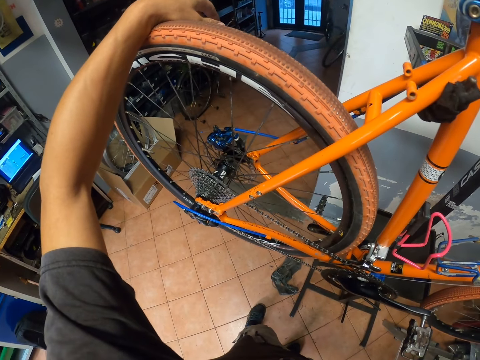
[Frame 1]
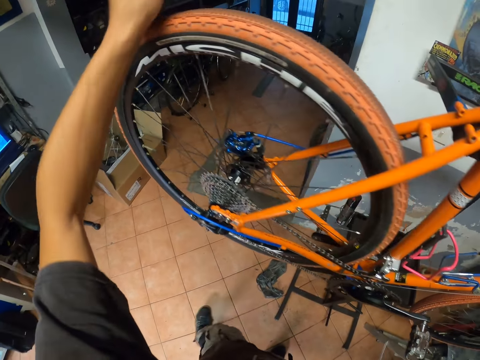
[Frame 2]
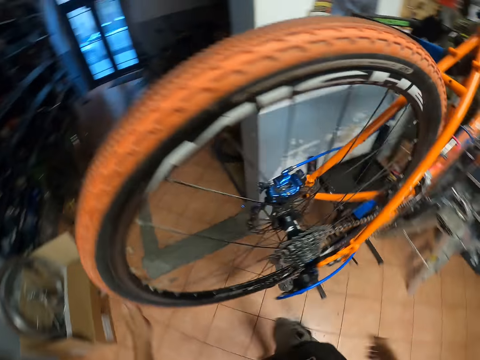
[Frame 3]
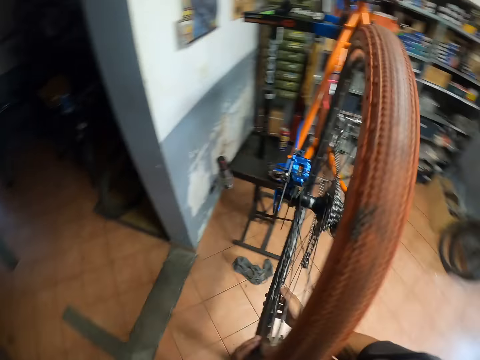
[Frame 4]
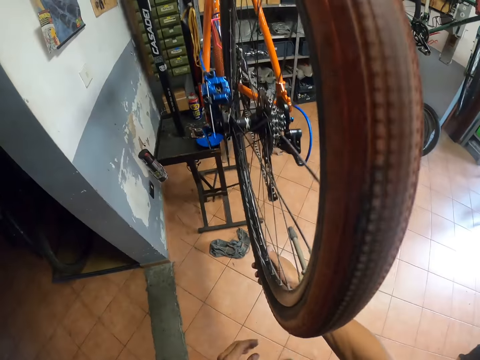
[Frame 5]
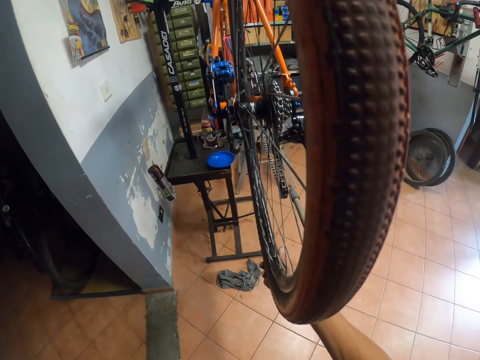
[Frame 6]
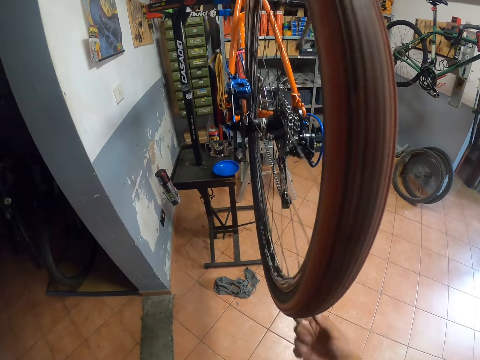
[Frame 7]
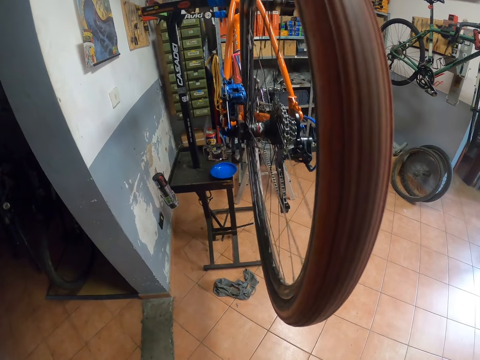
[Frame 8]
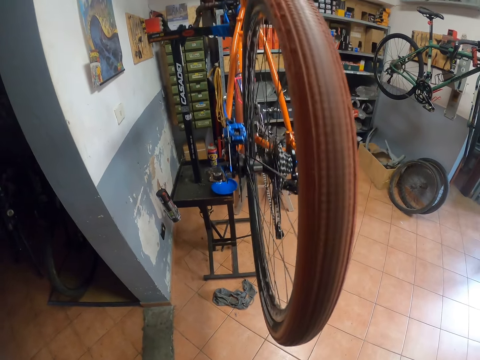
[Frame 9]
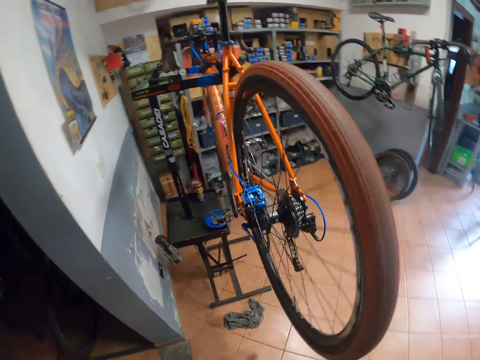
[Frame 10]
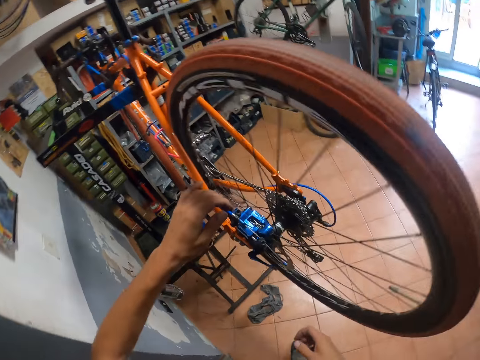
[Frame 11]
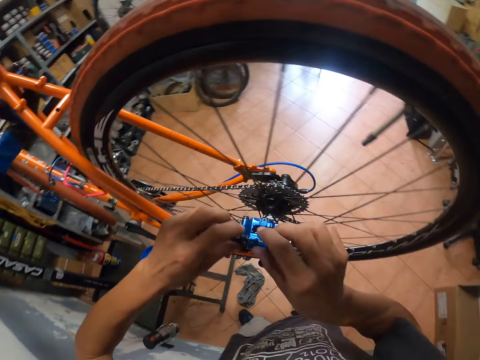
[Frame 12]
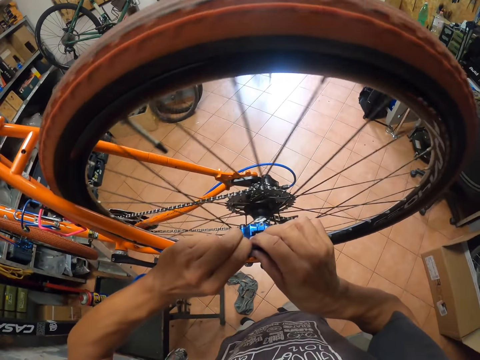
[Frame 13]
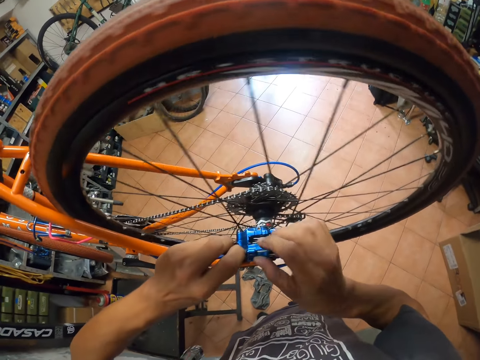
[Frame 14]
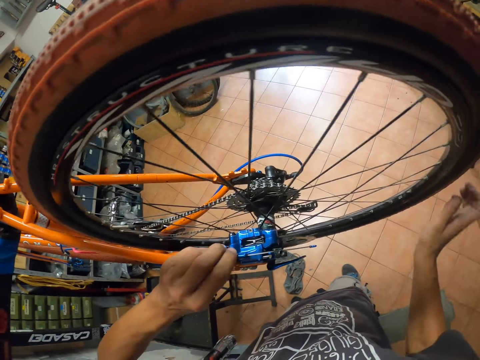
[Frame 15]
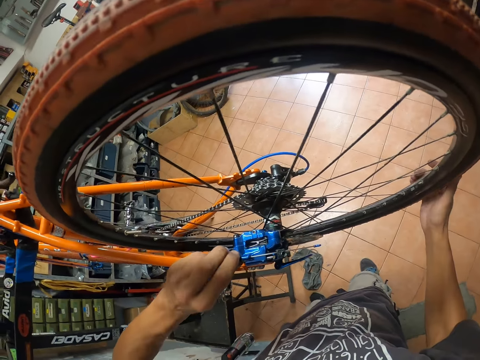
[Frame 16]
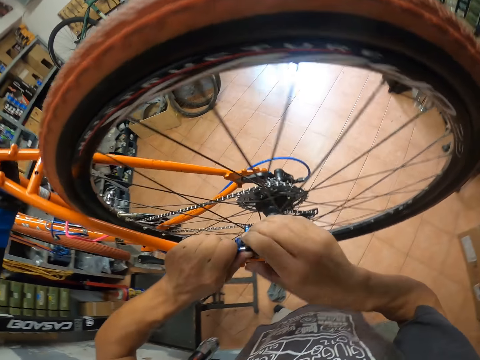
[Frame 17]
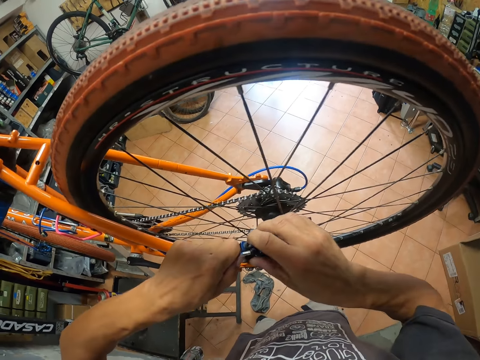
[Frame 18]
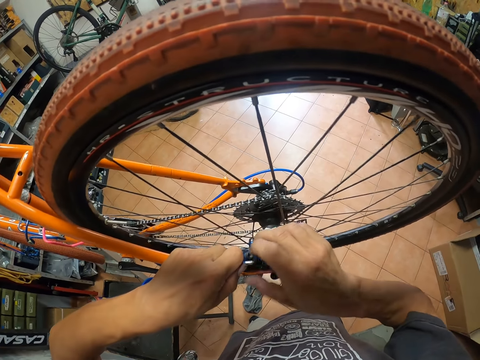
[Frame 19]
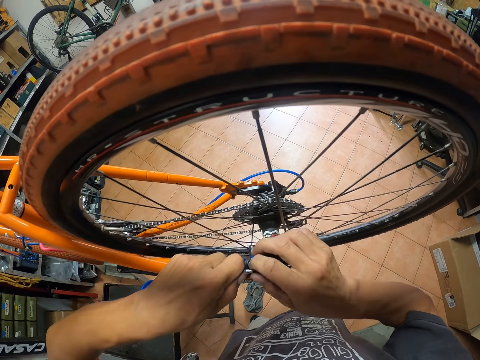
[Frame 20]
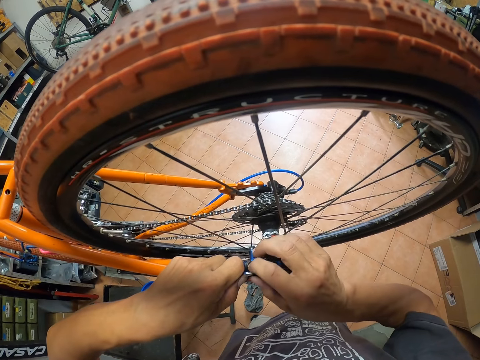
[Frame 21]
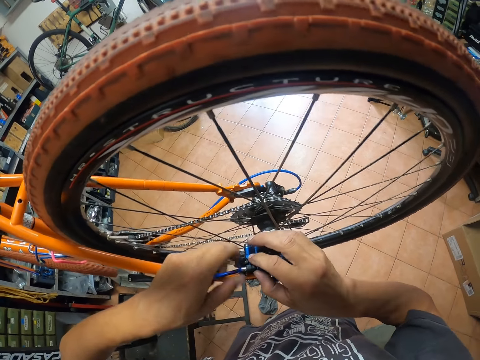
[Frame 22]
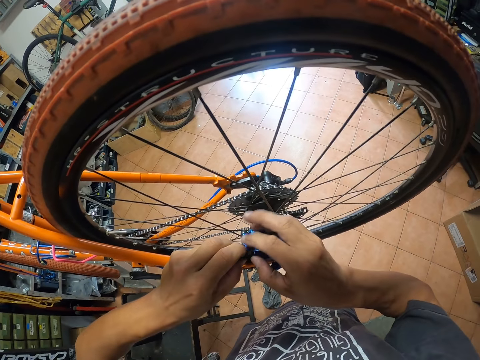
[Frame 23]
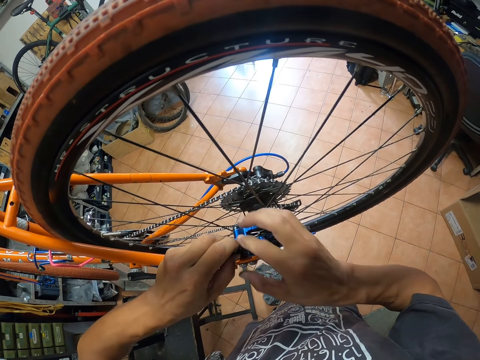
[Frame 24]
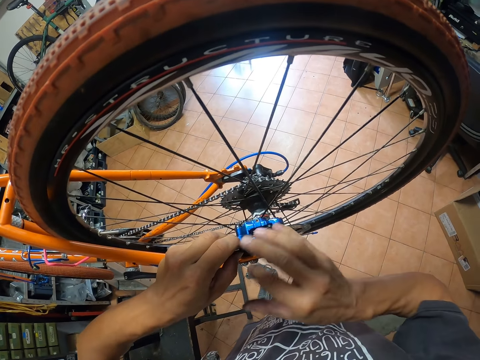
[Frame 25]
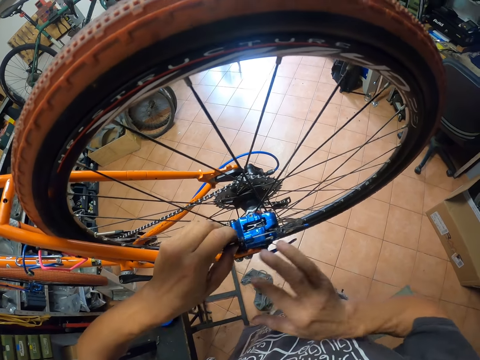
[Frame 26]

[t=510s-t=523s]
The camera wearer moves around. He touches the tire of the bicycle with his right hand. He rotates the wheel. He adjusts the rear derailleur with both hands. He touches the bicycle part. He tightens the nut.

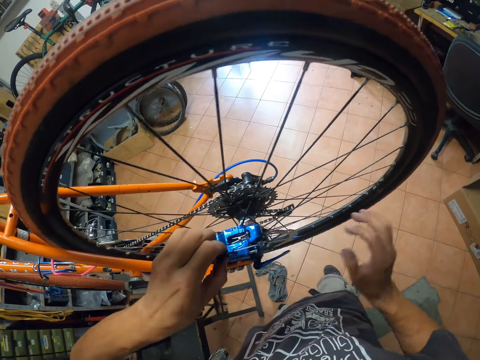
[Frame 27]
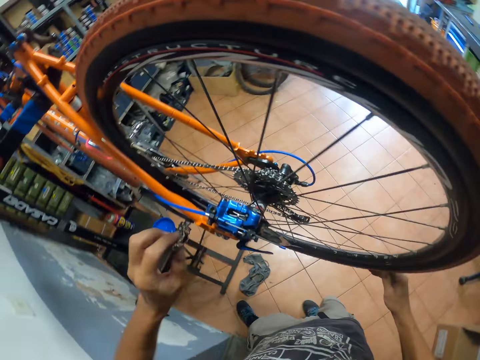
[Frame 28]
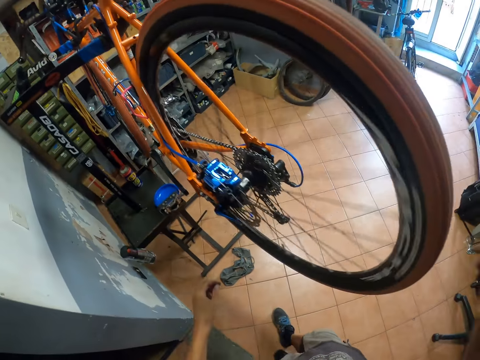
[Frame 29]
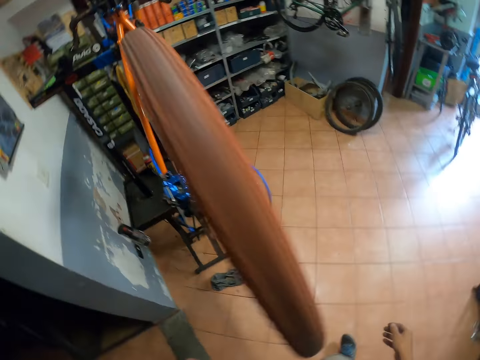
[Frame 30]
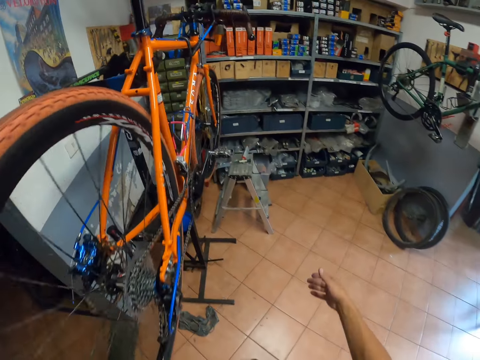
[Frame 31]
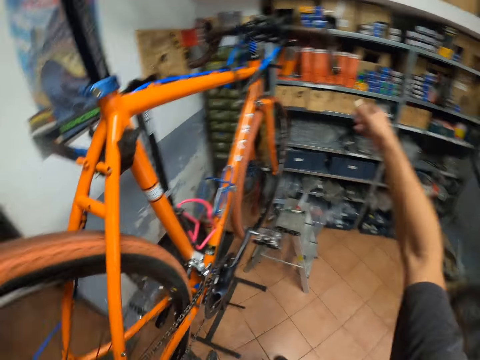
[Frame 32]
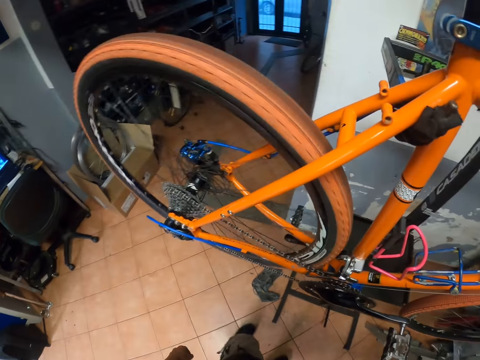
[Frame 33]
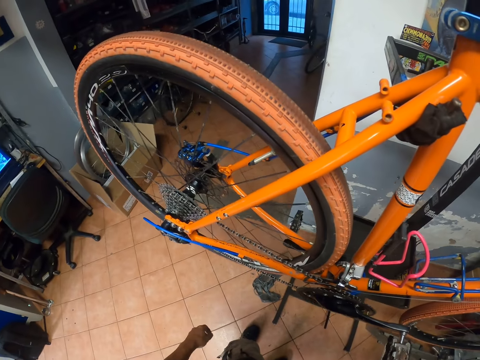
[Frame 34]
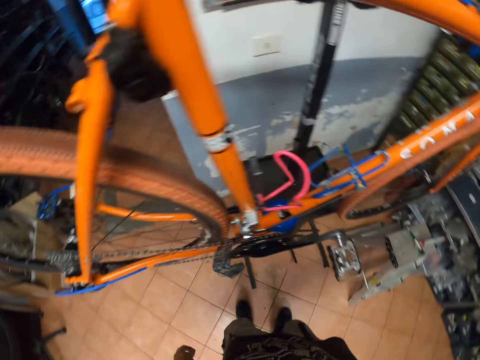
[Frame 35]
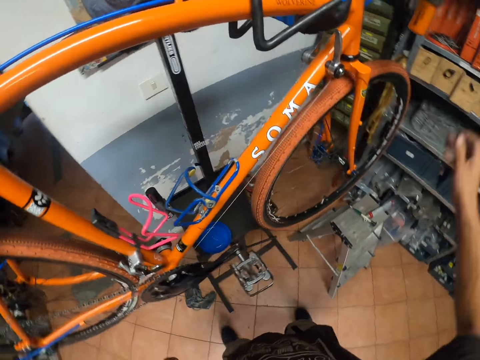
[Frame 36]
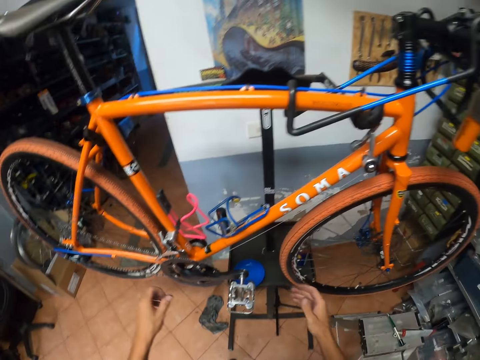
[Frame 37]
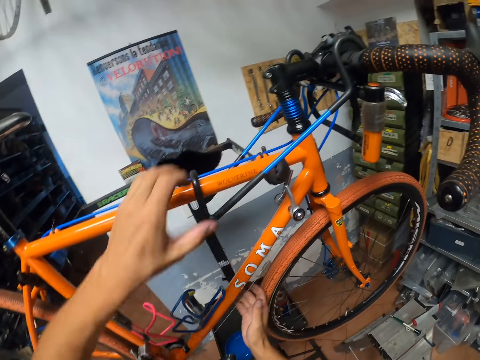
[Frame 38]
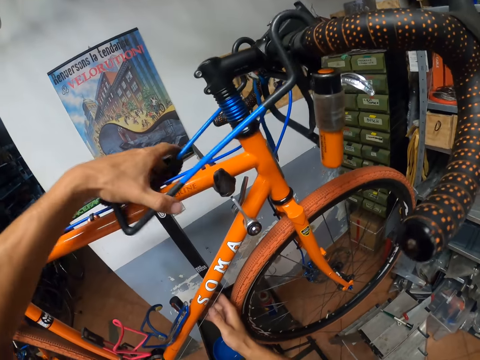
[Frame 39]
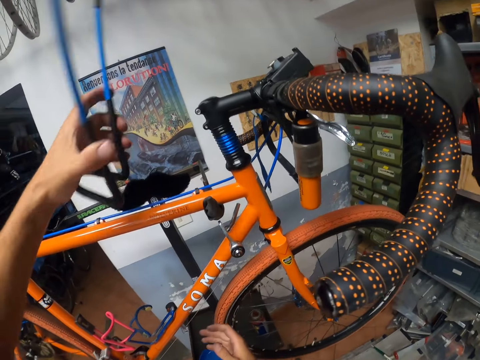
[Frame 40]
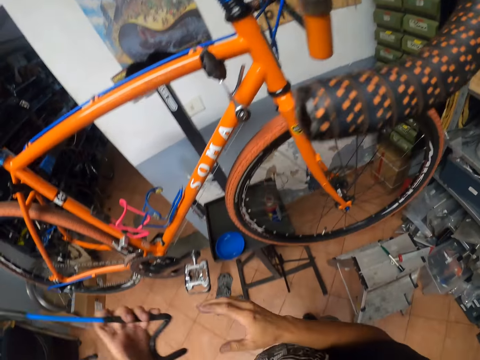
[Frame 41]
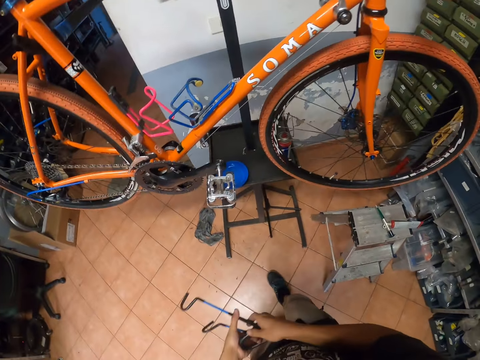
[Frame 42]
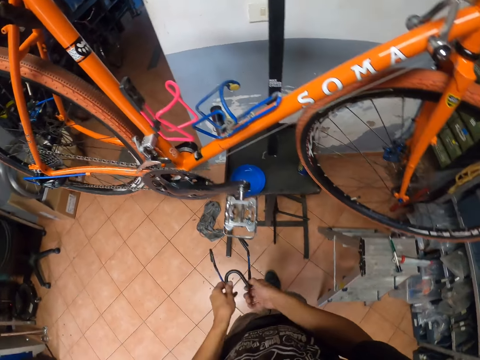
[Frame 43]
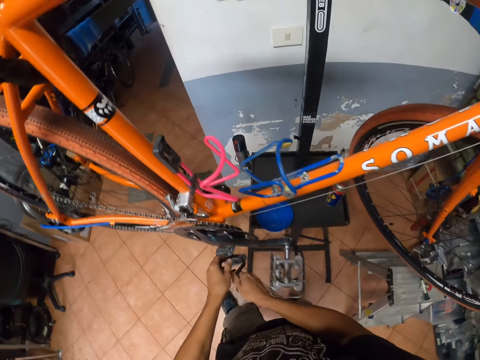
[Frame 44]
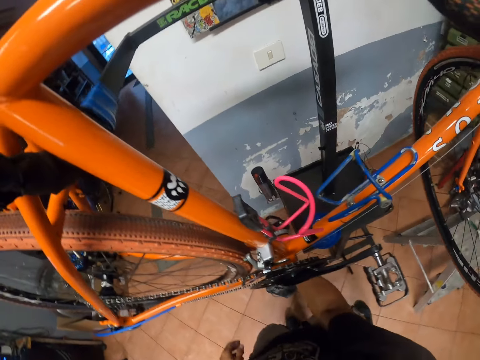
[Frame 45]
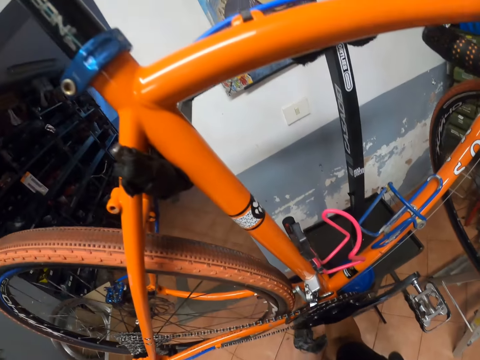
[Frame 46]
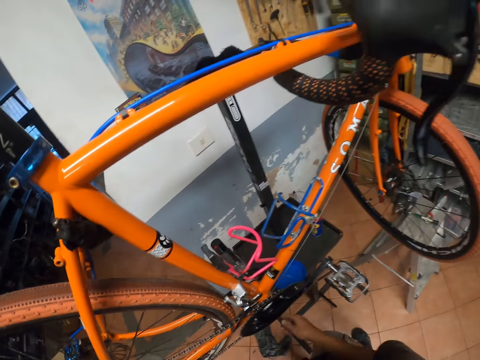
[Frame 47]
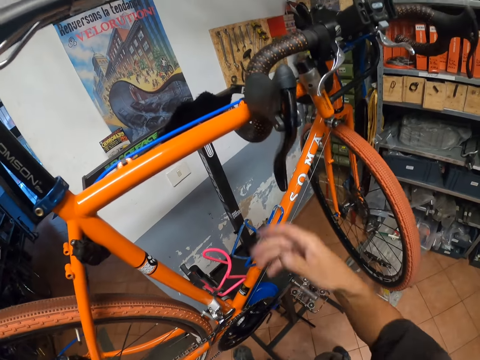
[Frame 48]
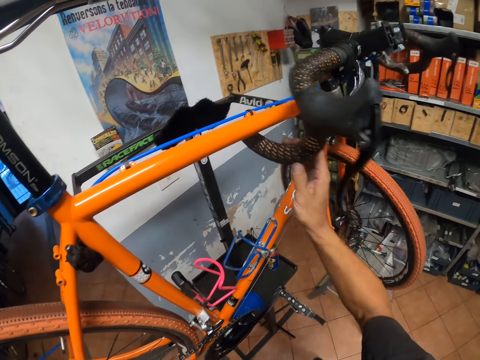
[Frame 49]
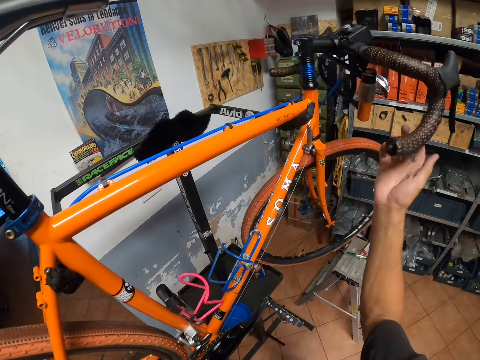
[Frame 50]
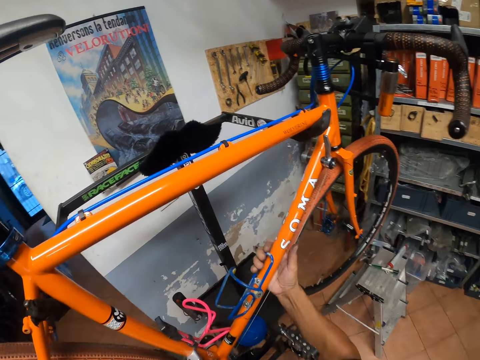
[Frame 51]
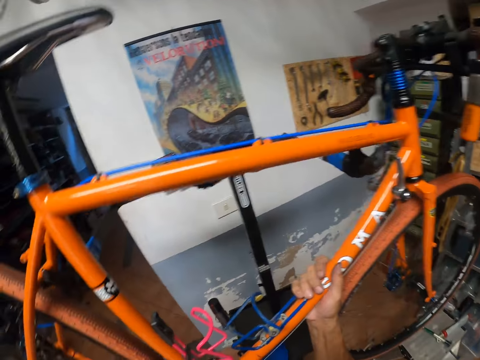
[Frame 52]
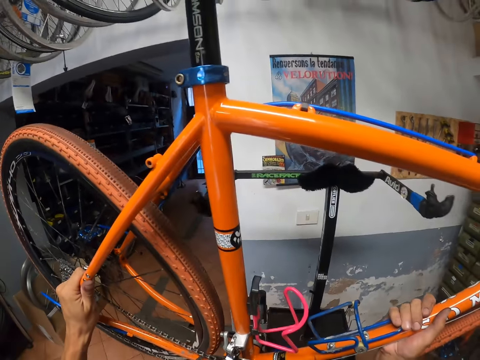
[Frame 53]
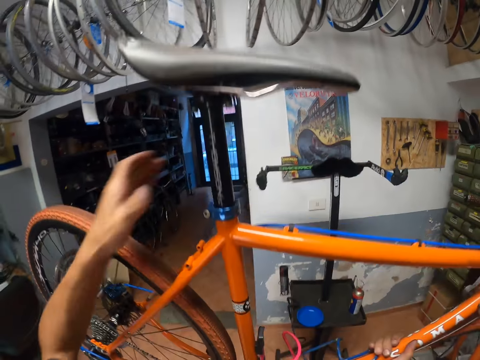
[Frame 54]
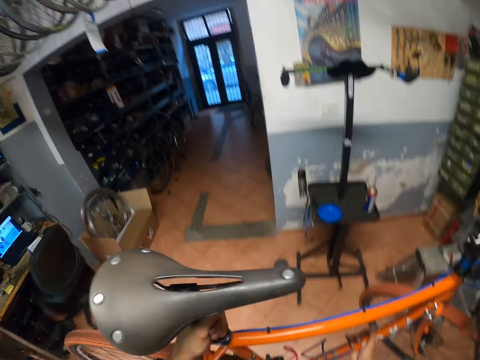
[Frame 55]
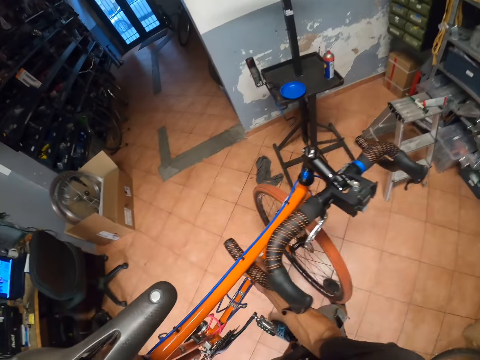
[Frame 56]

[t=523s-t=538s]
The camera wearer touches the tire of the bicycle with his right hand. He rotates the wheel and moves around. He holds the bicycle with his left hand. He removes a part from the bicycle with his left hand. He passes the part to his right hand from his left hand. He drops the part on the ground with his right hand. He adjusts the handlebar grip of the bicycle with his right hand. He turns the bicycle. He holds the bicycle down tube with his right hand. He takes the bicycle. He holds the bicycle seat tube with his left hand.
